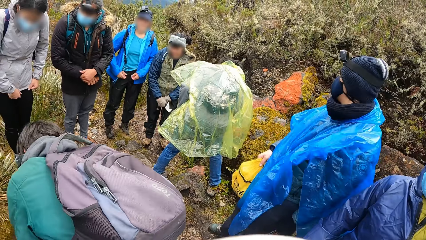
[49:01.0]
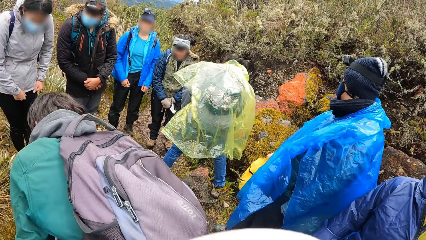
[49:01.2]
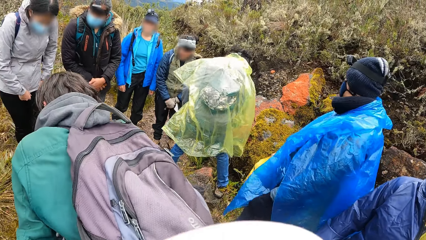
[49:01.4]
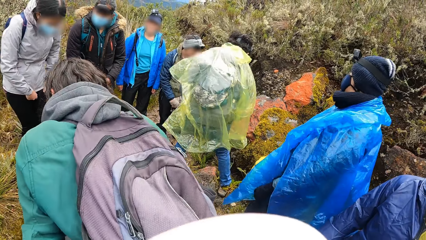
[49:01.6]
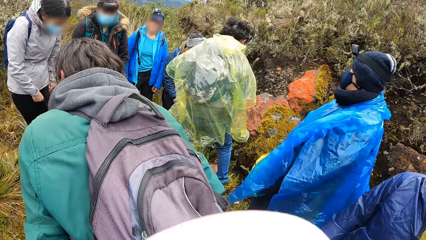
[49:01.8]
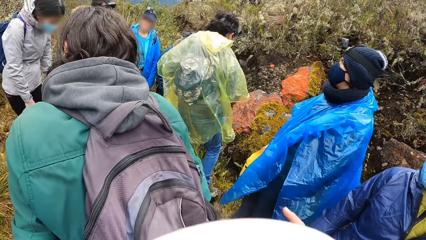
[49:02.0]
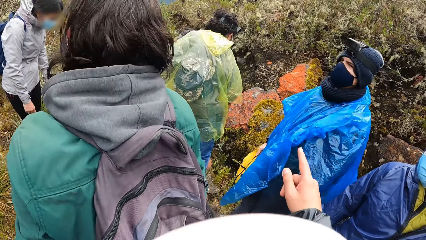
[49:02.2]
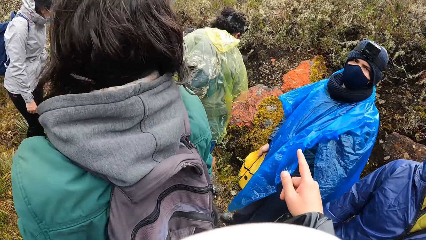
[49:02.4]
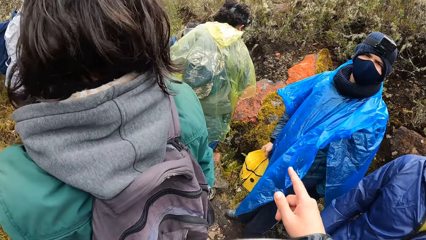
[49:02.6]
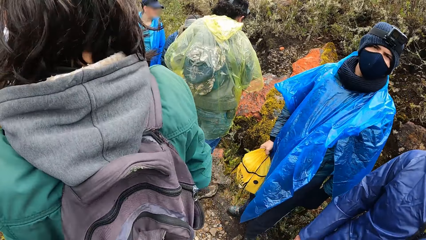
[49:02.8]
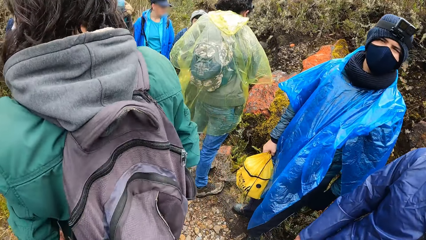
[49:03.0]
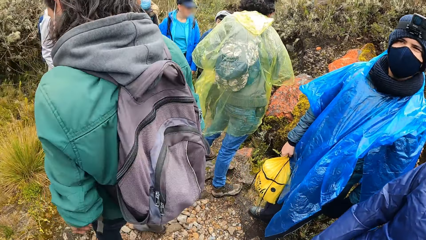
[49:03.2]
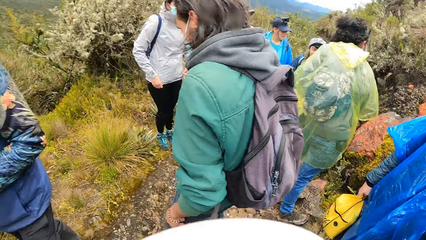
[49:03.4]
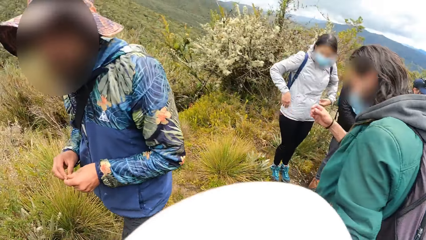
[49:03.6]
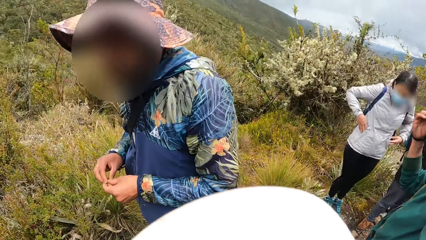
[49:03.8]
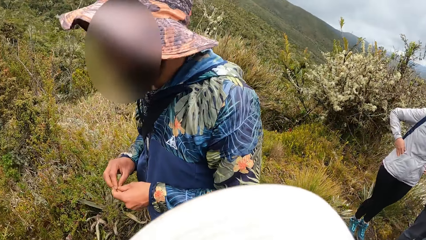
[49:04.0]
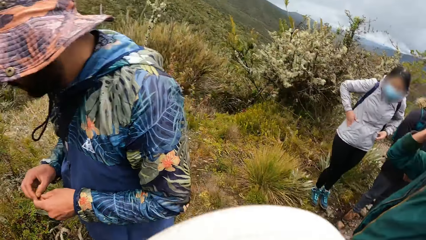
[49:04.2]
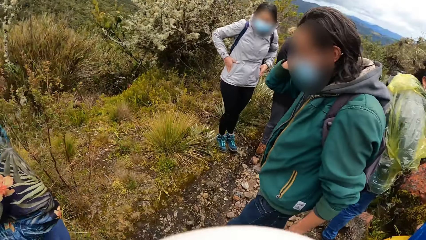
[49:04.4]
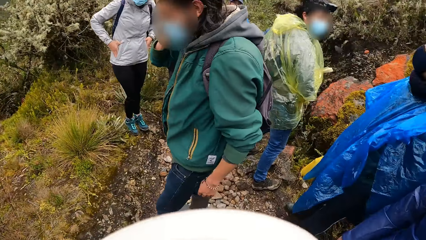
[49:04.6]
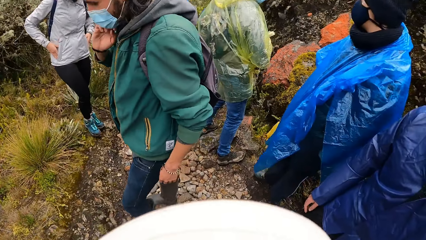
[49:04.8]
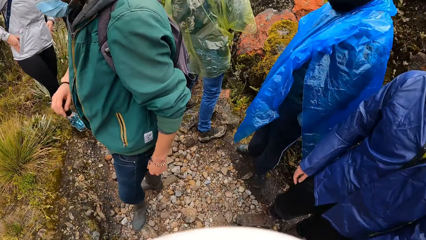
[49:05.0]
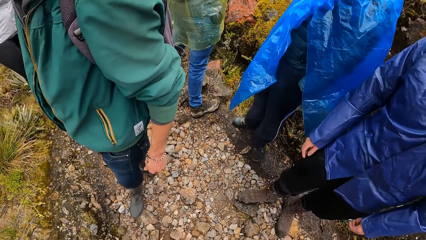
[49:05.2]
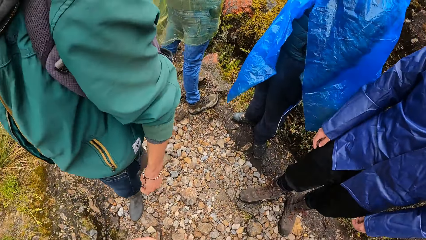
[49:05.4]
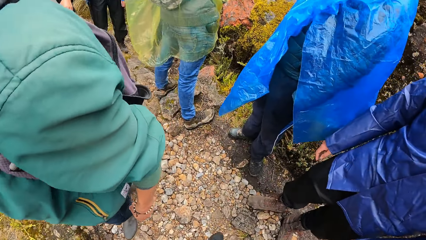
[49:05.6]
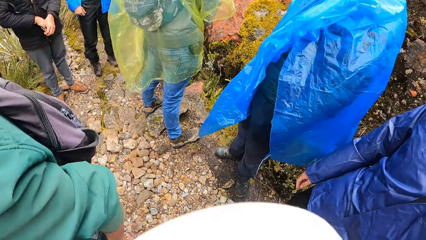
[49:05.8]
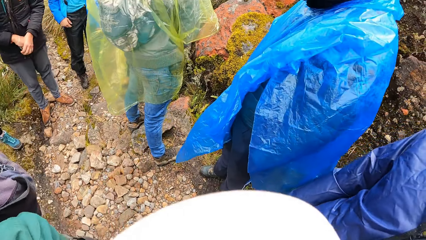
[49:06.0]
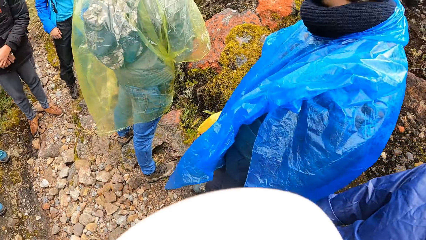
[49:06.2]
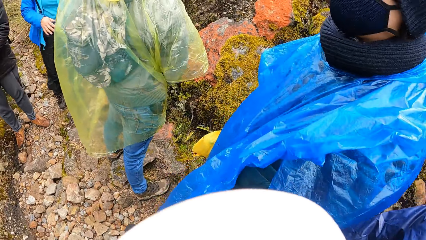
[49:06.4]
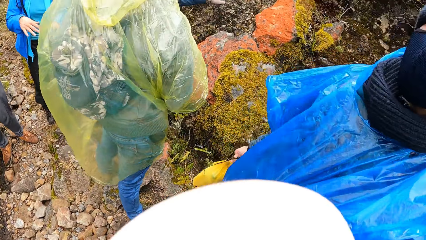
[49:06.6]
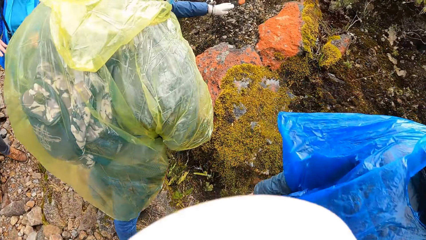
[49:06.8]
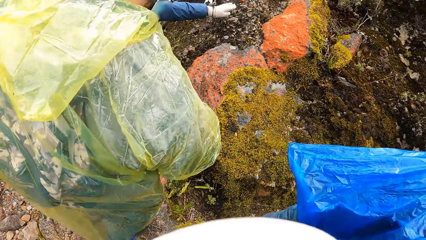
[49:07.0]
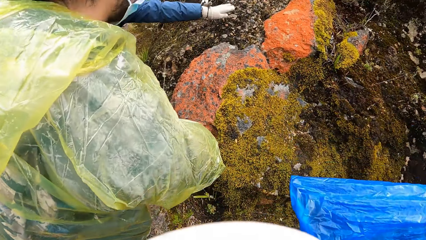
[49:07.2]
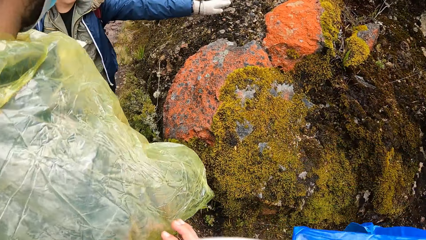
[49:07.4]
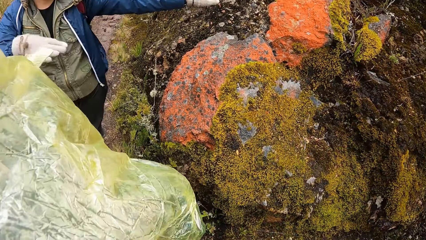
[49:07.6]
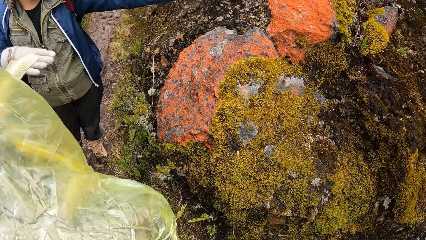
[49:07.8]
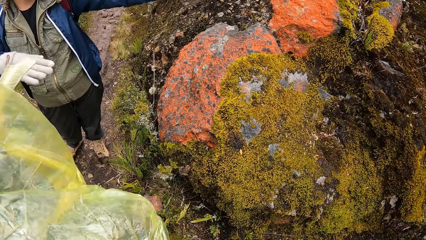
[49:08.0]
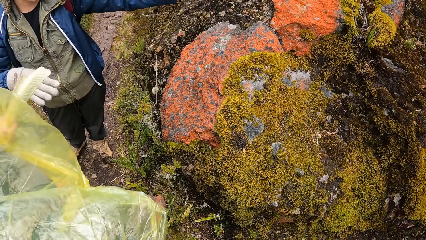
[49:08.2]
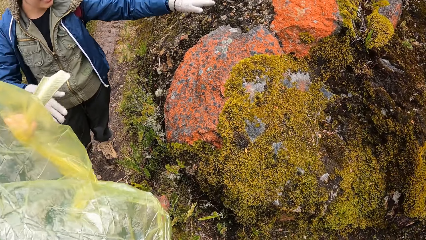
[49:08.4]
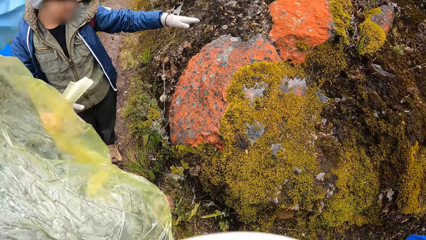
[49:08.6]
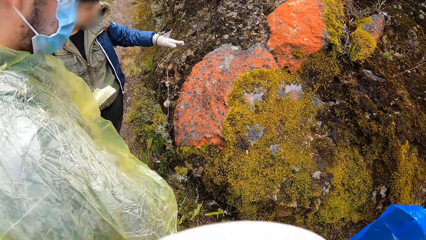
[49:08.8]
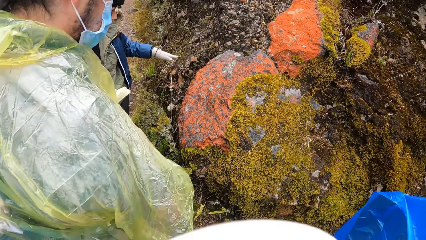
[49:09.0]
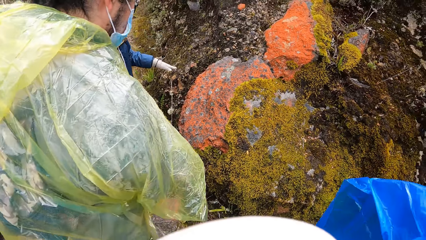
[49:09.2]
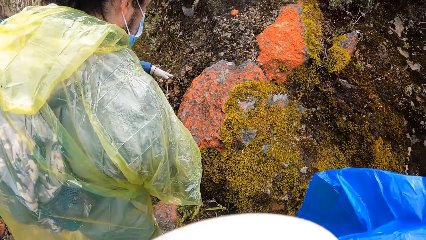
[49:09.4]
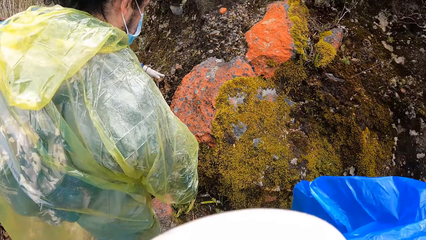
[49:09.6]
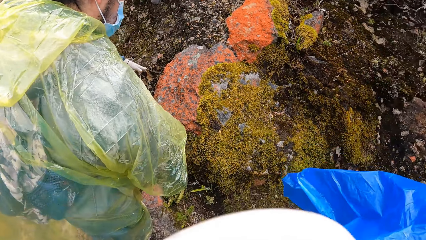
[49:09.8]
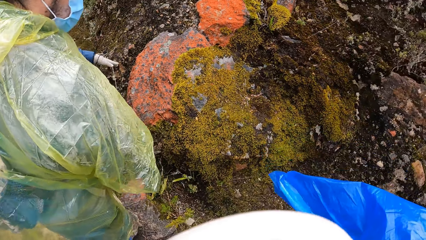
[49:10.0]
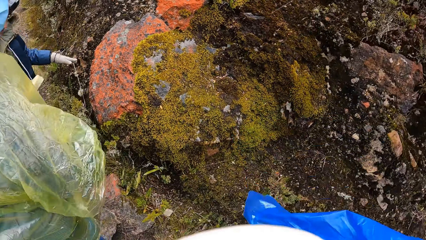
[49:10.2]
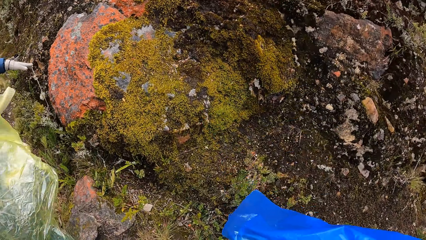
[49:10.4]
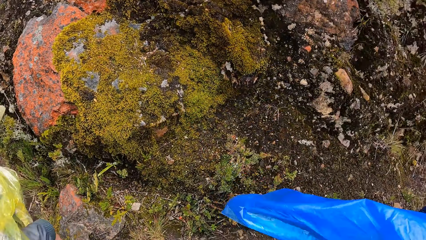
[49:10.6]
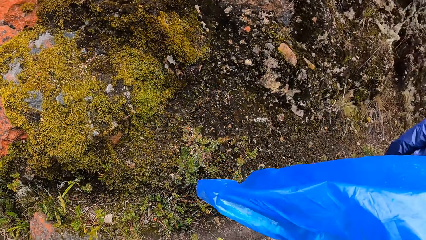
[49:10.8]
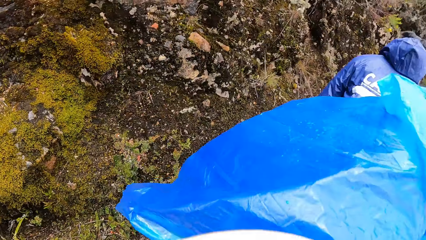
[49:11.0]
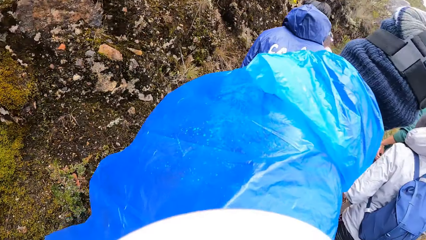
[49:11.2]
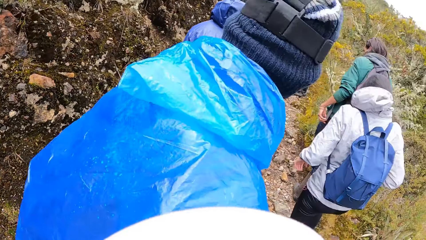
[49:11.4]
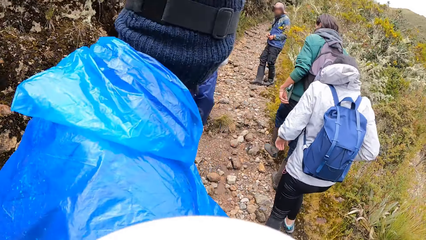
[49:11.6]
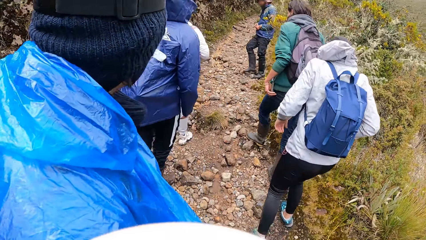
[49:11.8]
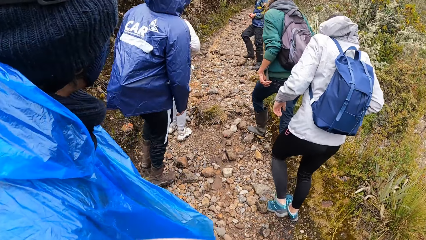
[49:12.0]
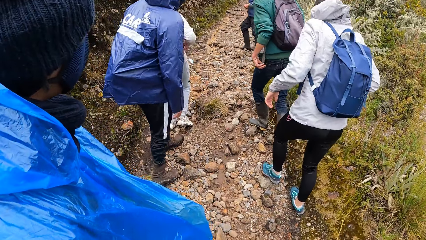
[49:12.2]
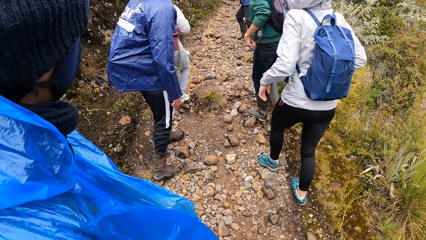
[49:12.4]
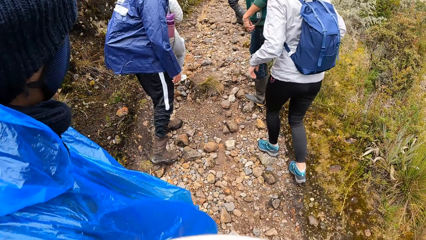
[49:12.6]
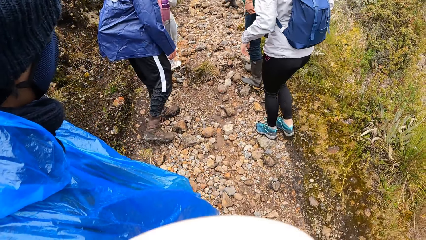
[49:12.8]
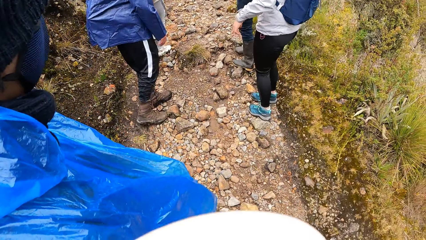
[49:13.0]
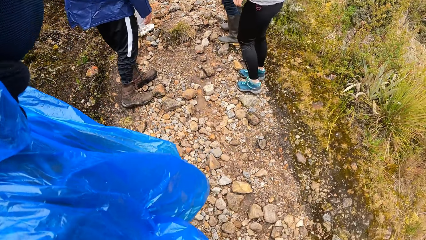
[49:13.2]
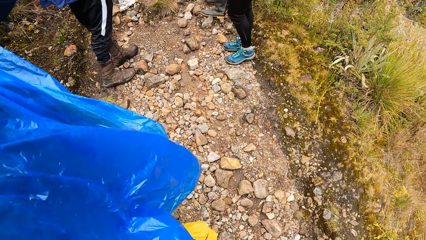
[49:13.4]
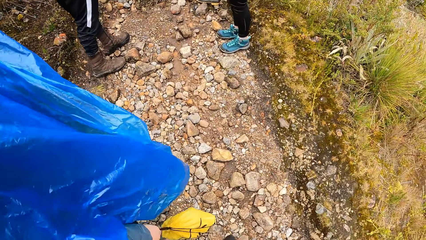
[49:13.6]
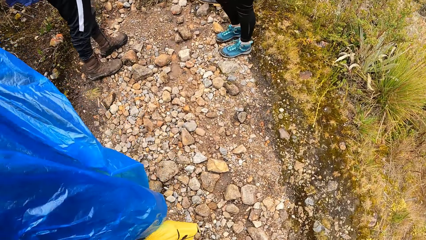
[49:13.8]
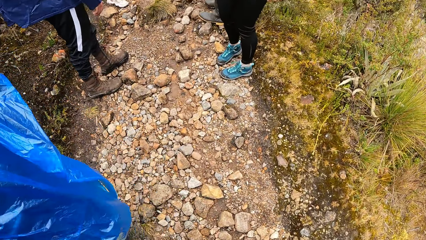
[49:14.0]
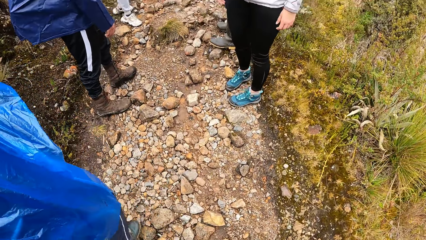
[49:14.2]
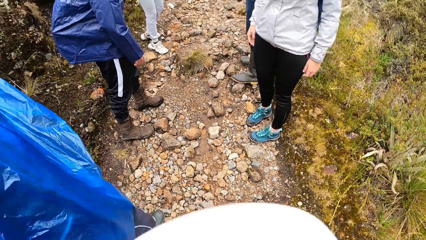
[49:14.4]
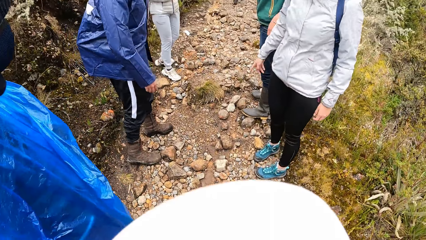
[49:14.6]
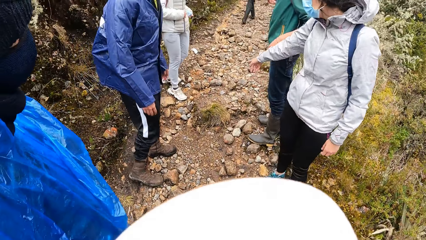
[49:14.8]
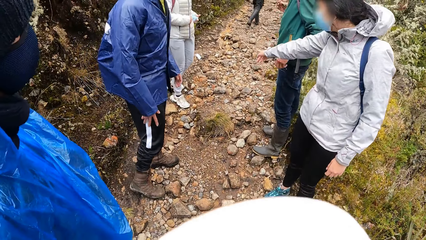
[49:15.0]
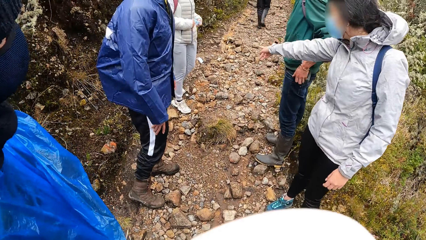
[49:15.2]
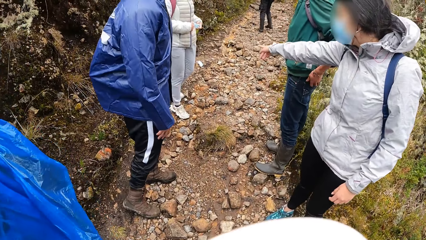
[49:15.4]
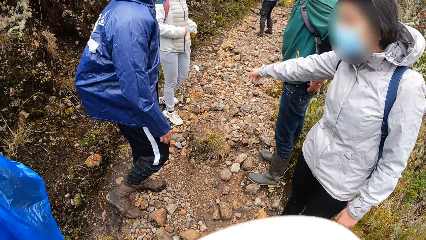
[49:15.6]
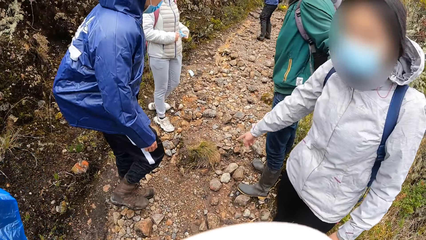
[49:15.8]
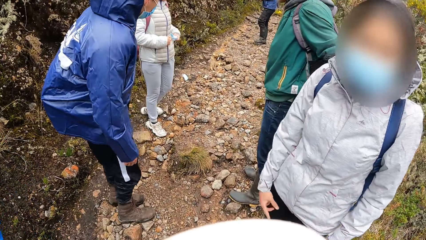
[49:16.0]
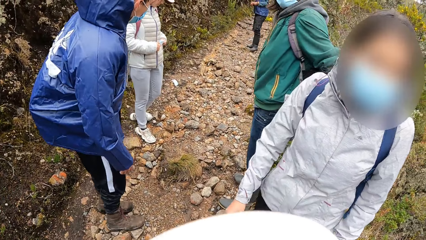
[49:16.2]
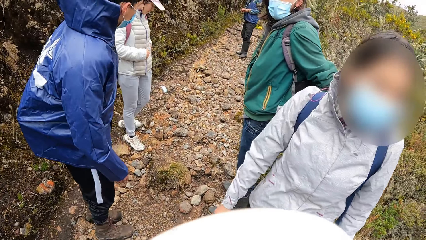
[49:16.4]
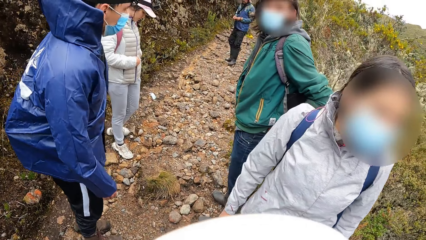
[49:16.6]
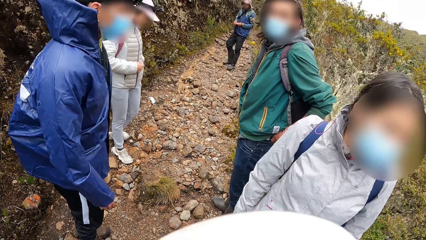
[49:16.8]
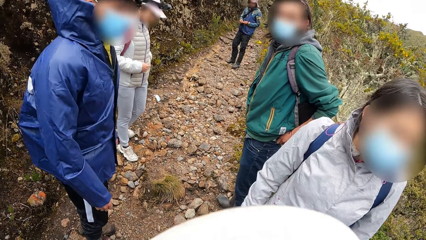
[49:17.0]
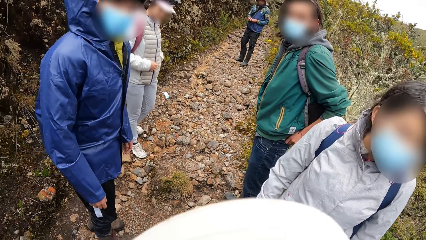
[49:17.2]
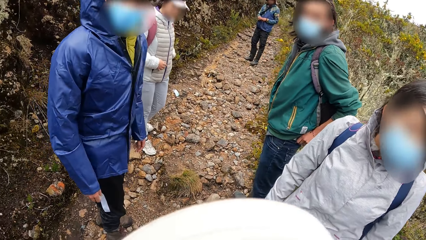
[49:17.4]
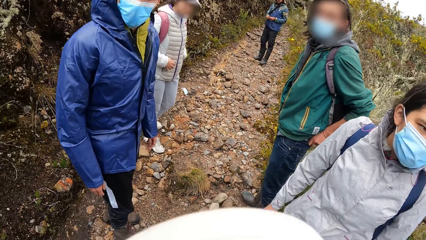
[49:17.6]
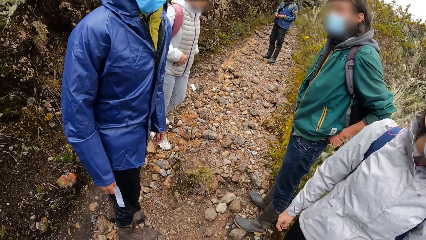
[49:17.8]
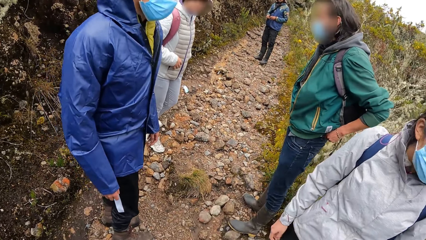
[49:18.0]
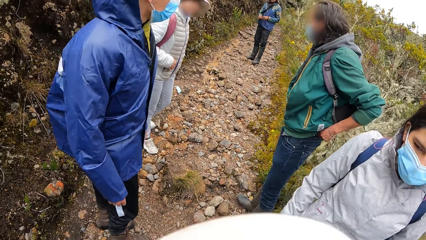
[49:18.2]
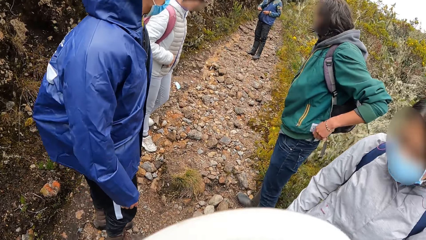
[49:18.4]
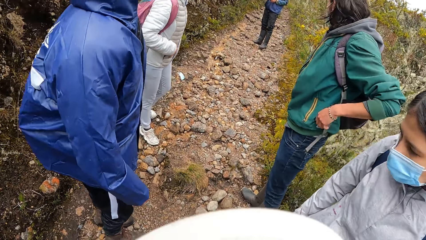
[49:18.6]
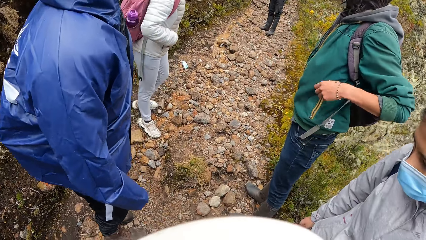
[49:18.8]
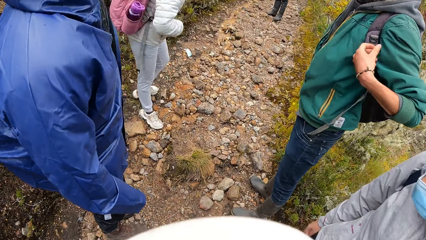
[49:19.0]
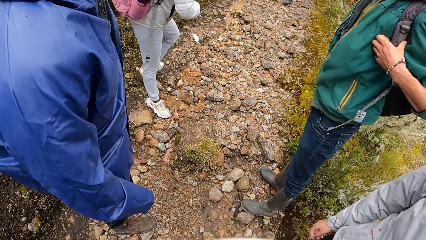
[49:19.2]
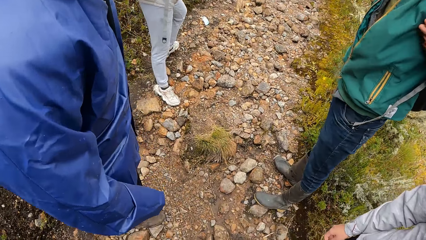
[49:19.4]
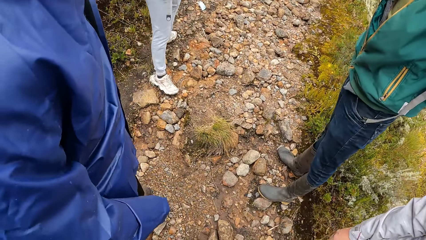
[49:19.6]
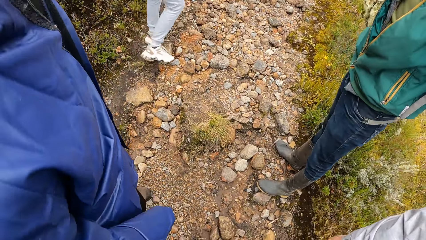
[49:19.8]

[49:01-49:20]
The camera wearer points his right index finger to a rock. A man holds his fingers together. The camera wearer drinks something. He drinks something again. He looks at the rock. He looks around the forest. He walks around with men. He looks on the ground. A woman puts her left hand in her jacket's pocket. Another man pulls up his trouser with his left hand.
